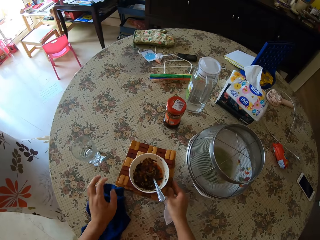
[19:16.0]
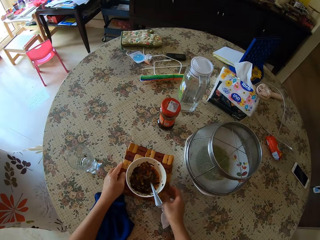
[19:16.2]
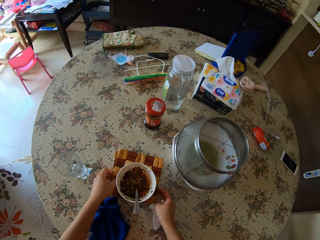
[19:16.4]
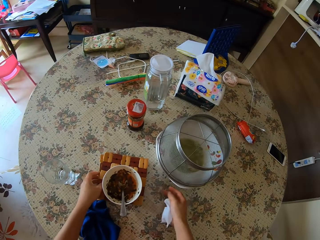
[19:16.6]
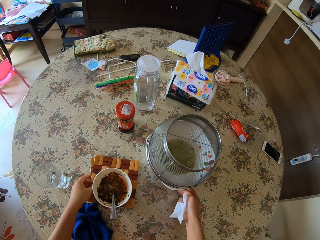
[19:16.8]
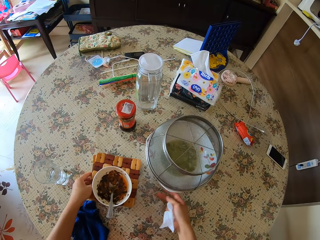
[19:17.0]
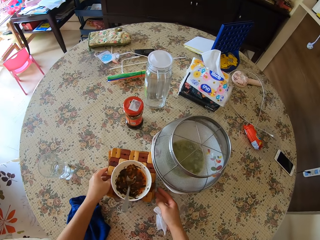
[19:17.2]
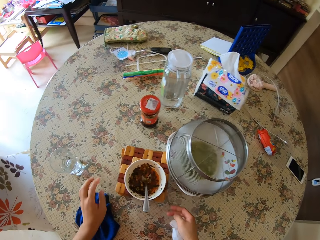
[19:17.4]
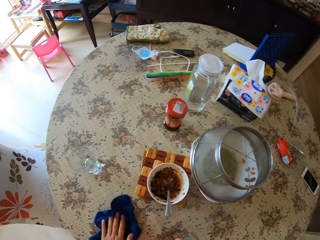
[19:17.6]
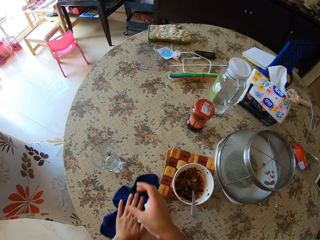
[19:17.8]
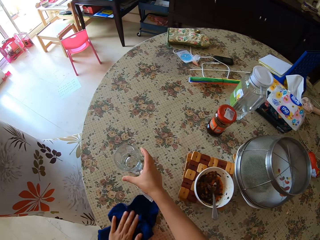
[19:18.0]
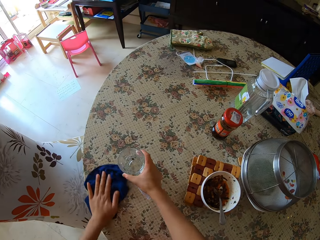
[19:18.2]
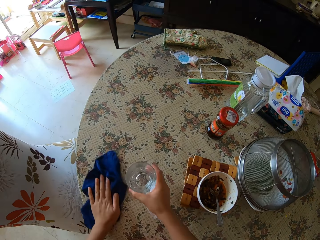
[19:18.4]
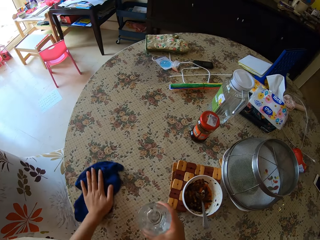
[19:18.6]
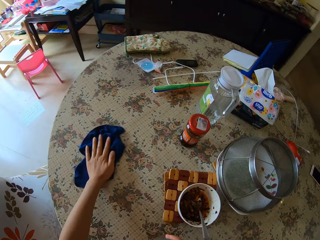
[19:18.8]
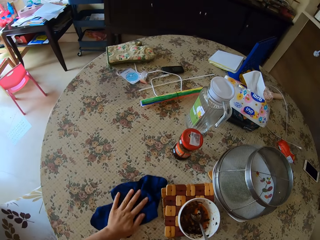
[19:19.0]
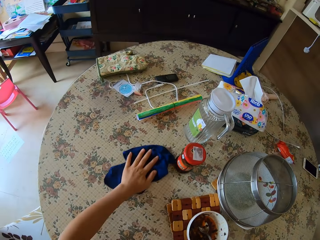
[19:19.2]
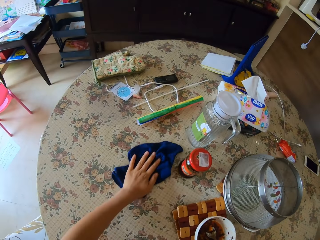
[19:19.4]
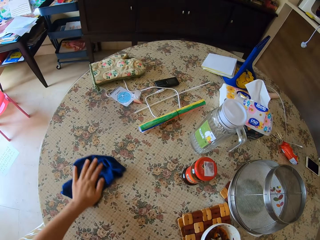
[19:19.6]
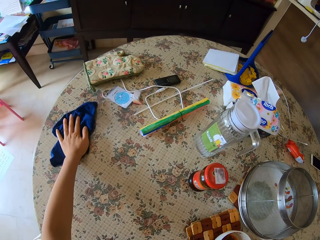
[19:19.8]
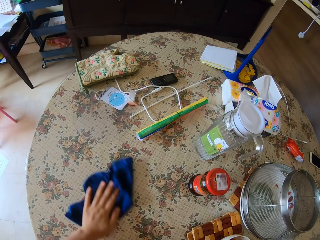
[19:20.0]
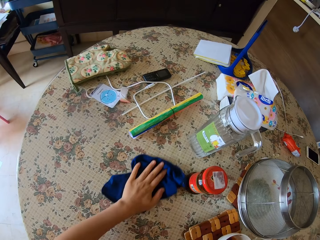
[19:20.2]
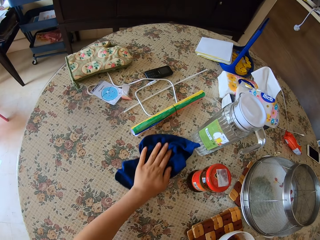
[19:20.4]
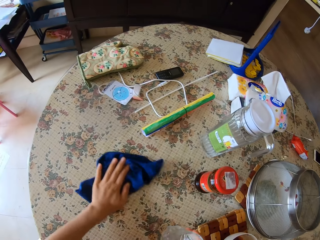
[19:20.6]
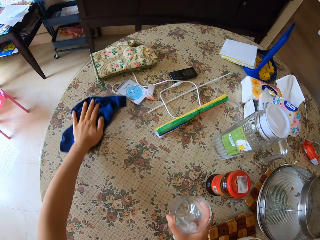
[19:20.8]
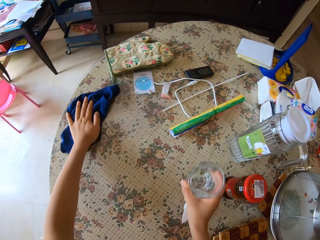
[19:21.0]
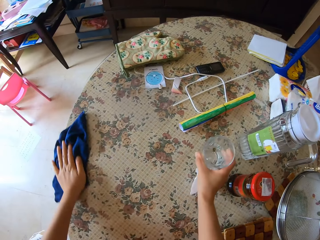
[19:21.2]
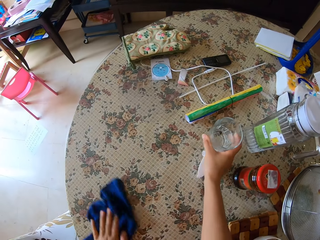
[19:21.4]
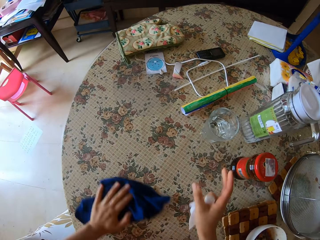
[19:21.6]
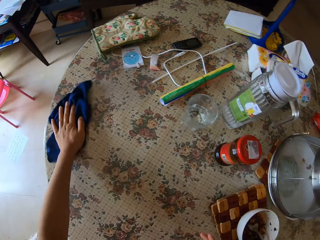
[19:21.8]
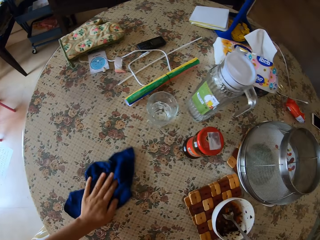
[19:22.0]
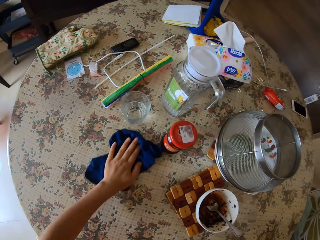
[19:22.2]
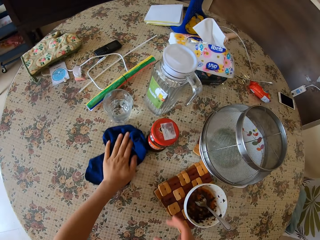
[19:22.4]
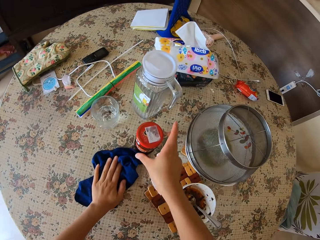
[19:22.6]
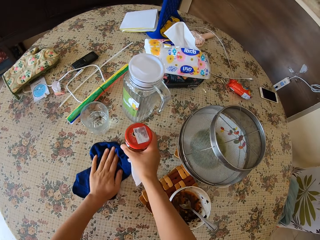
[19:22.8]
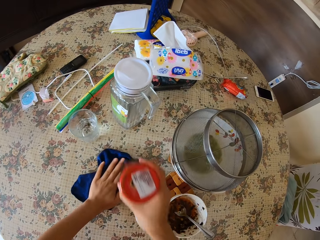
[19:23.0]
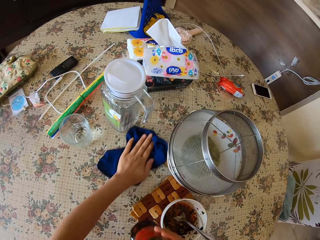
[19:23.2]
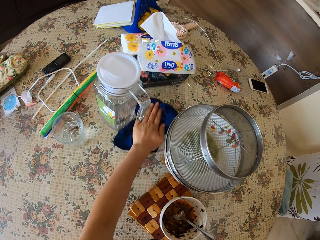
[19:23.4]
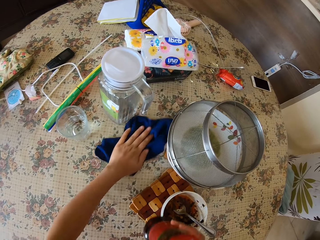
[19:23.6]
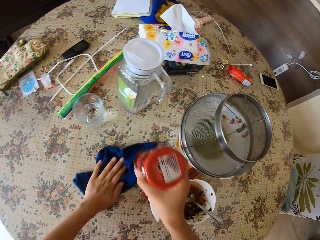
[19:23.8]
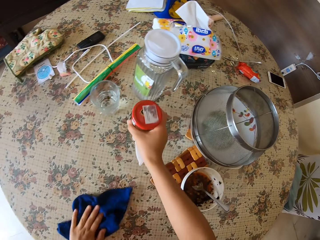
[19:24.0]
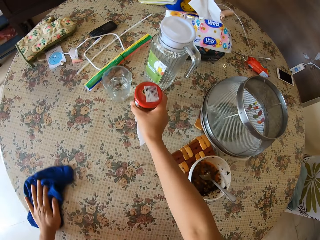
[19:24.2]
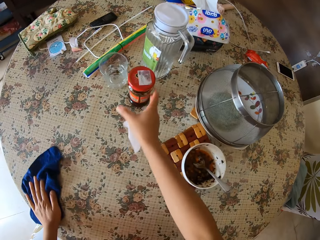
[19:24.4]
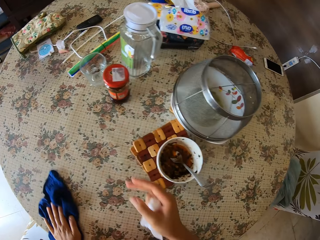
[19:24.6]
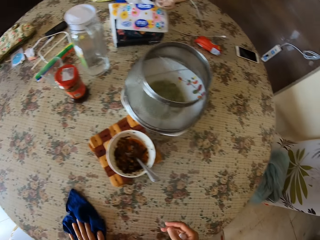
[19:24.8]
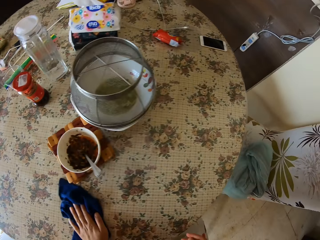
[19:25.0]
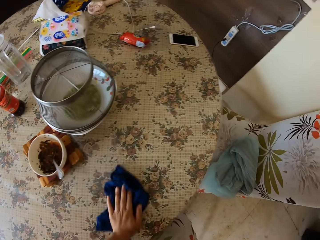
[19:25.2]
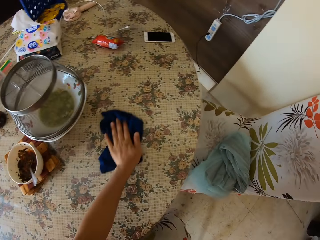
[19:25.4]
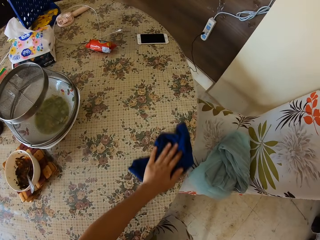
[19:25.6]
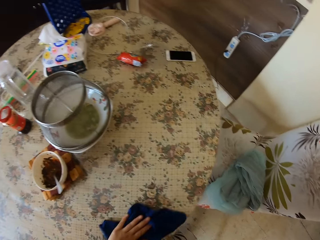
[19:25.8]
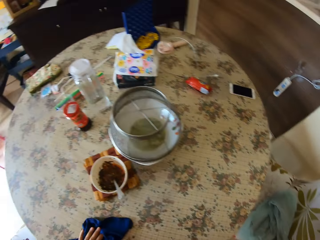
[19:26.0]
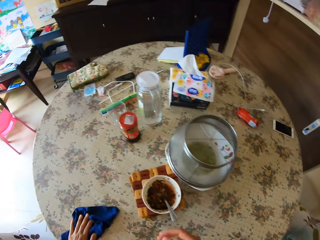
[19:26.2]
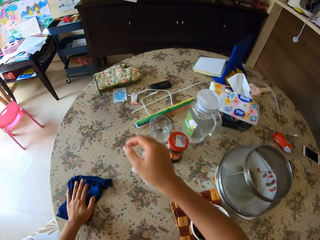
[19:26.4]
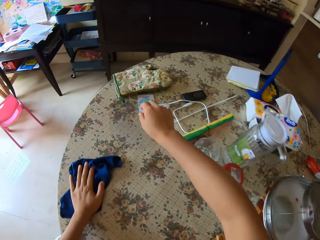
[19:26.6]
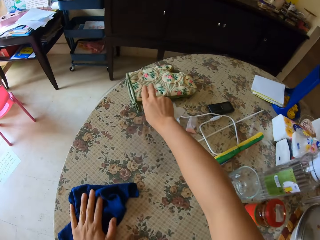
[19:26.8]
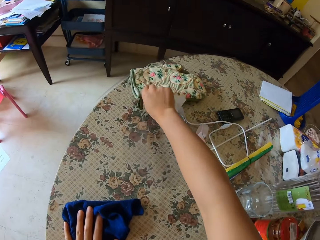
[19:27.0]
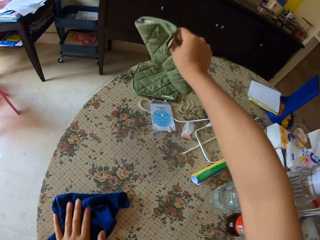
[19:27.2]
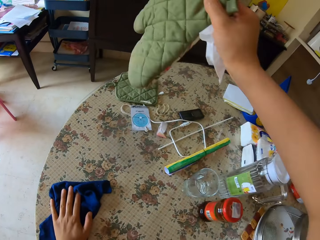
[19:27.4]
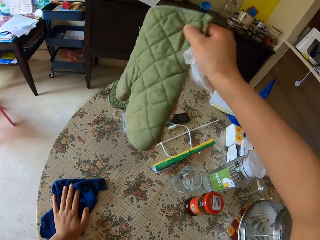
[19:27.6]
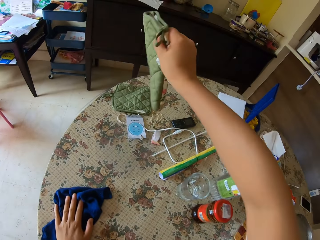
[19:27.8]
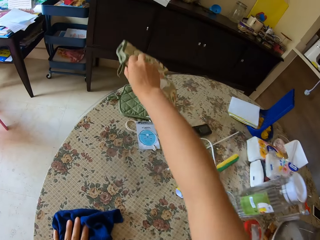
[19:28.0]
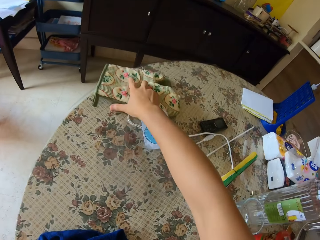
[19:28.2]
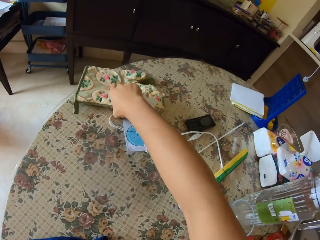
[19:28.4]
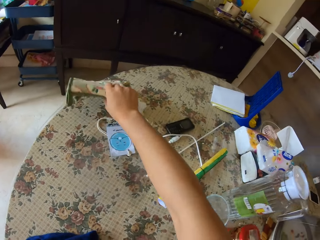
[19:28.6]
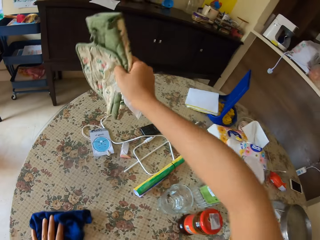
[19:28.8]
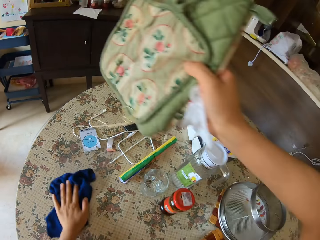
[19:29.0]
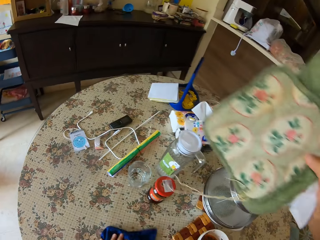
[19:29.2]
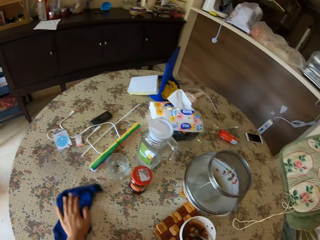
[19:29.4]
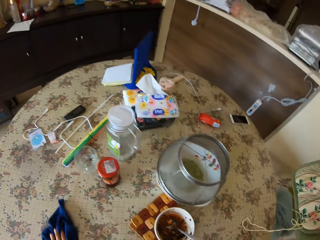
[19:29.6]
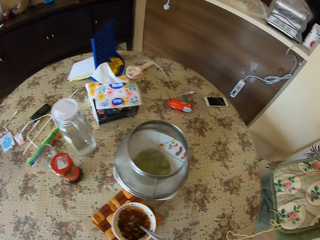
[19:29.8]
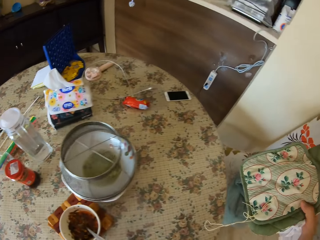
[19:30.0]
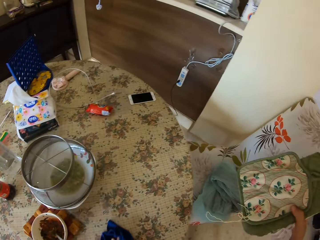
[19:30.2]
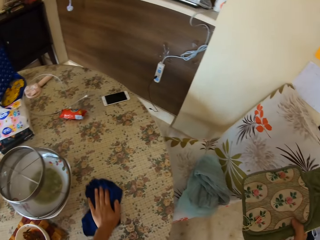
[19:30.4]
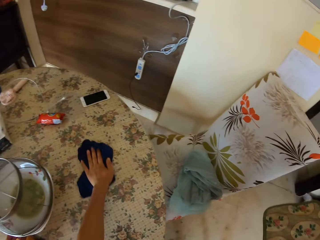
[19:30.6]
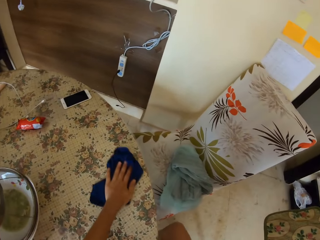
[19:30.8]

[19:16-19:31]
The camera wearer holds a table mat. They move the table mat. They wipe the table. They pick up a glass of water. They hold the glass of water. They wipe the table. They put the glass of water on the table. They wipe the table. They pick up a bottle. They hold a tin. They wipe the table. They put the bottle on the table. They wipe the table. They hold a cloth. They pick up the kitchen gloves. They hold a rag. They wipe the table.

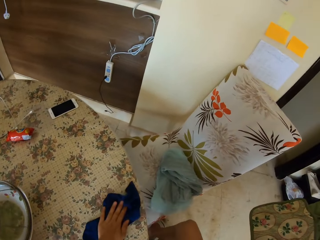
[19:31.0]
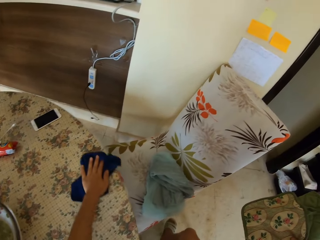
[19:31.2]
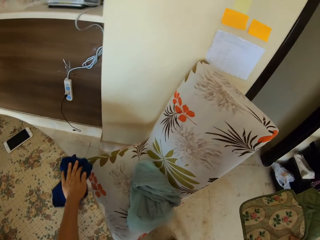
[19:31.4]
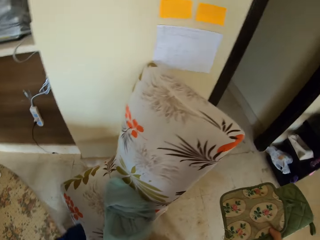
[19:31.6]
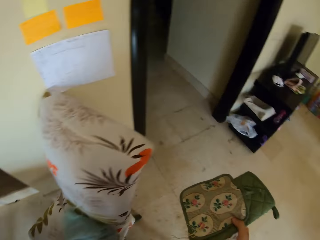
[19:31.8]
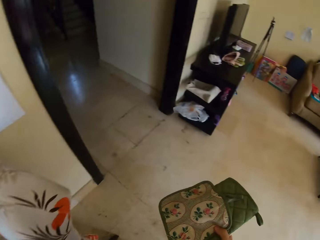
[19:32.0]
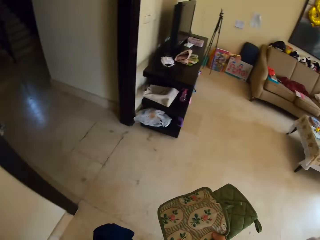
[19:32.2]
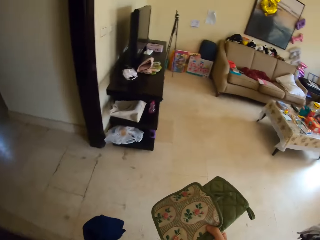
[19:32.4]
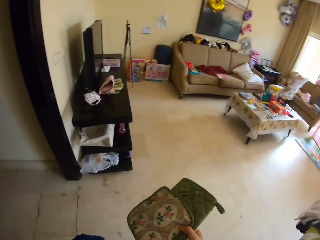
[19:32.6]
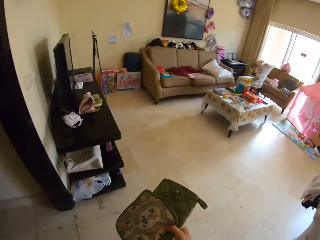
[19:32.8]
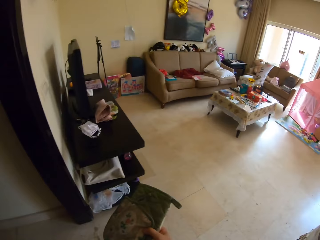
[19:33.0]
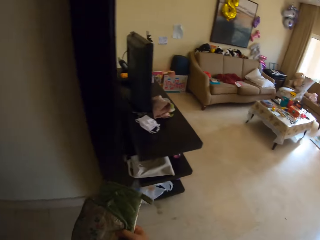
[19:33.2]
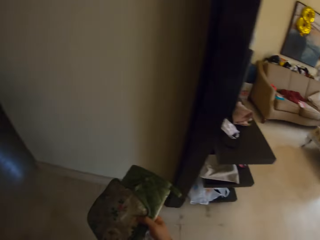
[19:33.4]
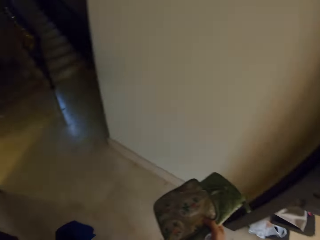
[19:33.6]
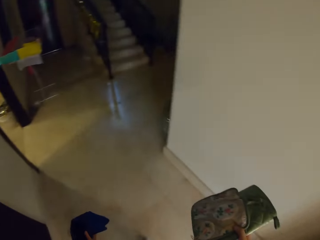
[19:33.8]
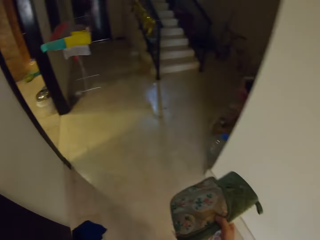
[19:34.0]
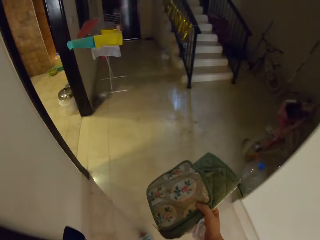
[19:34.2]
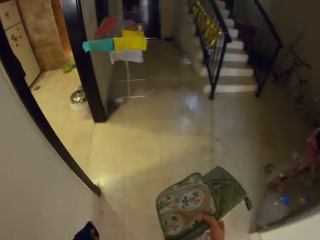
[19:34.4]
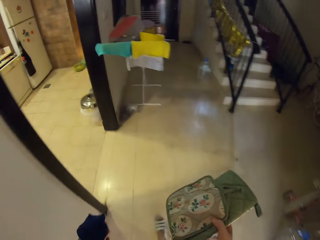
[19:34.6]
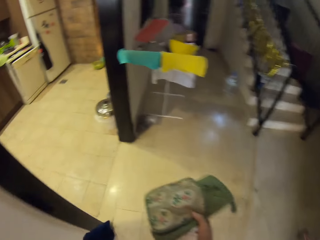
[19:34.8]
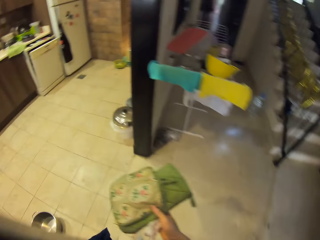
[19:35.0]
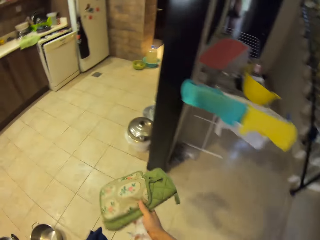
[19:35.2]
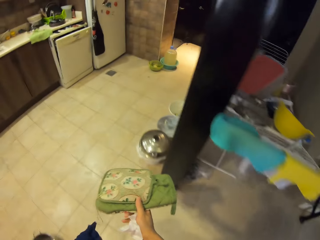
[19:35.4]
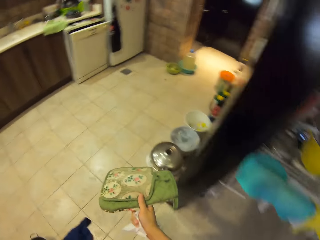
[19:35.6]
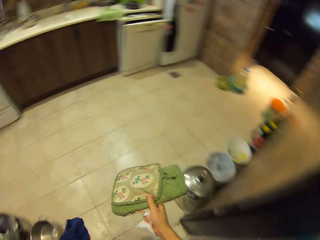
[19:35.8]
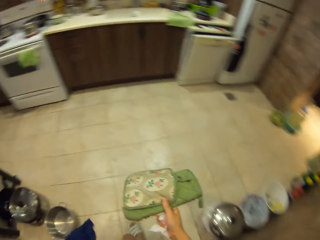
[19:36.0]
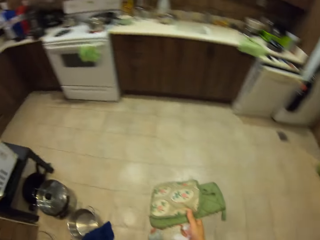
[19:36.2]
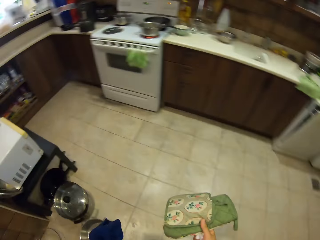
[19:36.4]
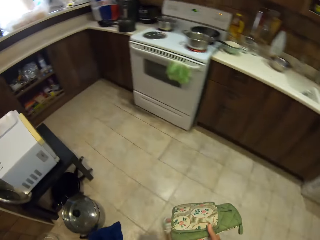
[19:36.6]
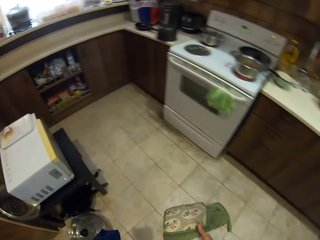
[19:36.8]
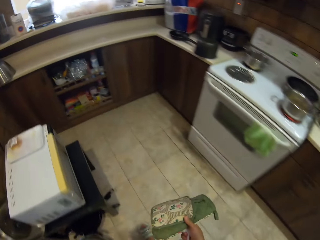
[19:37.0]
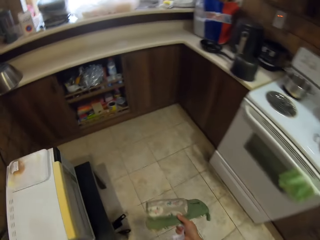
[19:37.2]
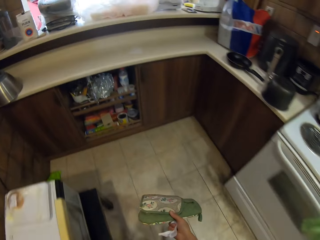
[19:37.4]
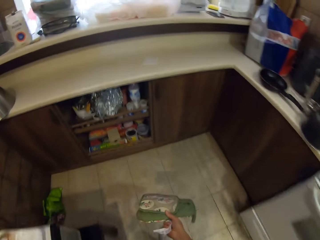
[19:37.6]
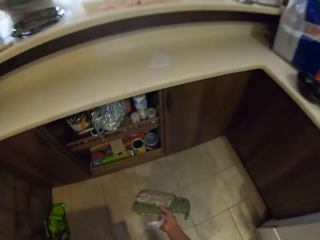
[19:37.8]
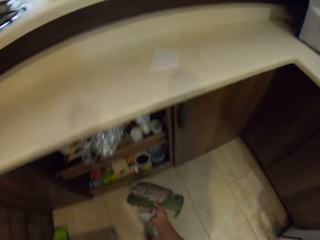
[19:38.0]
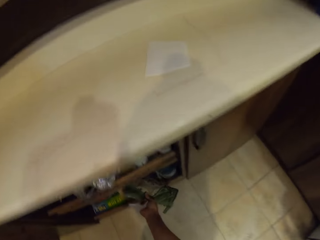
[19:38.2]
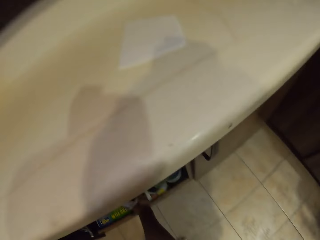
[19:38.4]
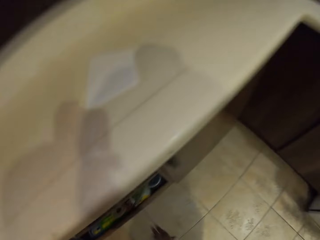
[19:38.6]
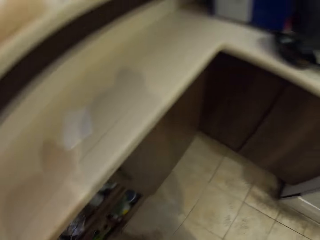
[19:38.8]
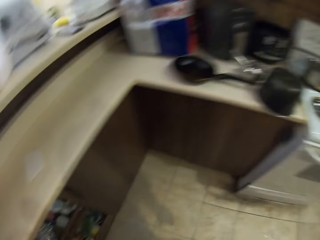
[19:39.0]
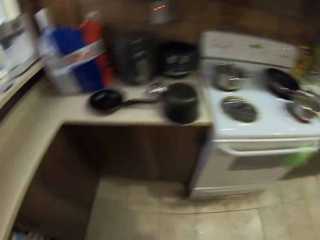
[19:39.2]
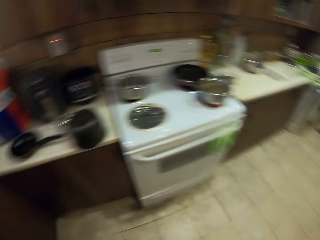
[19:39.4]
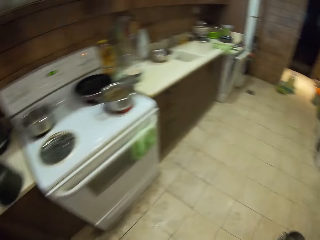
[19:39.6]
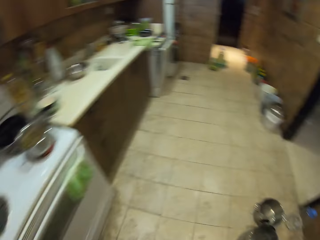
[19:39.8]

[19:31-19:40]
The camera wearer walks around. They put the kitchen gloves or a rag in a cabinet.
